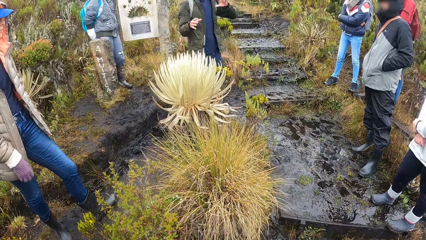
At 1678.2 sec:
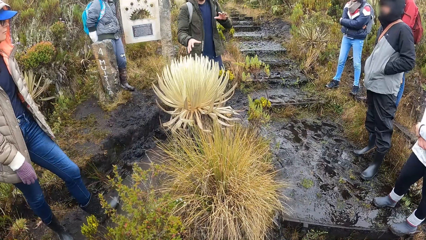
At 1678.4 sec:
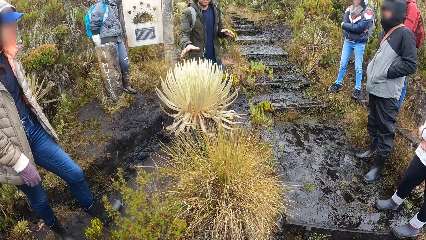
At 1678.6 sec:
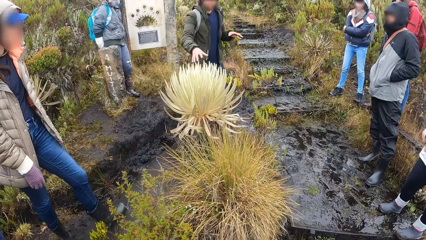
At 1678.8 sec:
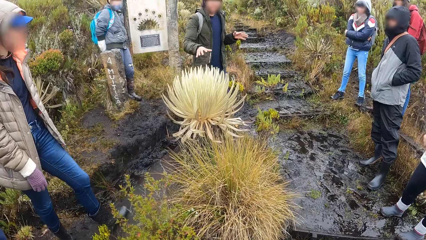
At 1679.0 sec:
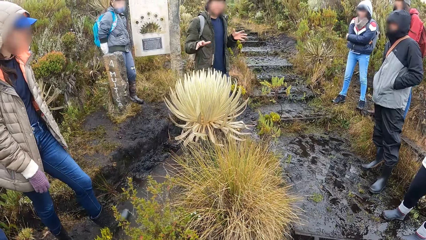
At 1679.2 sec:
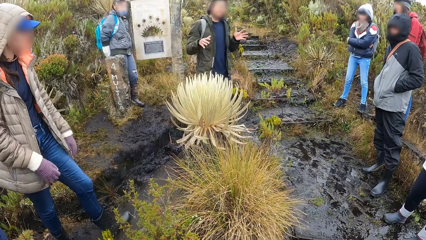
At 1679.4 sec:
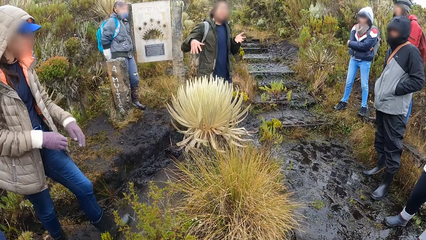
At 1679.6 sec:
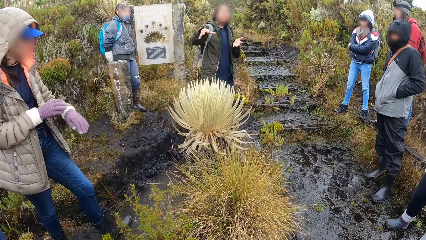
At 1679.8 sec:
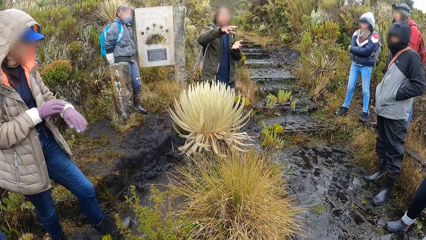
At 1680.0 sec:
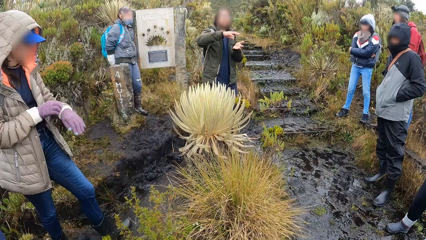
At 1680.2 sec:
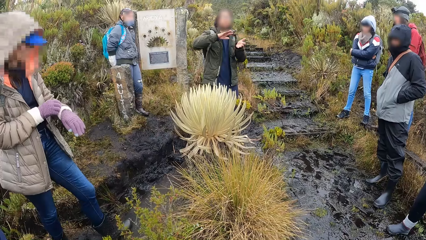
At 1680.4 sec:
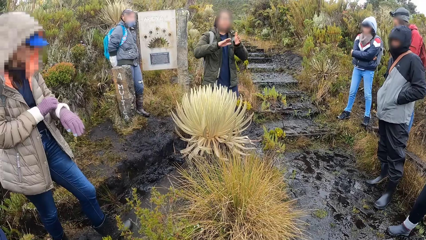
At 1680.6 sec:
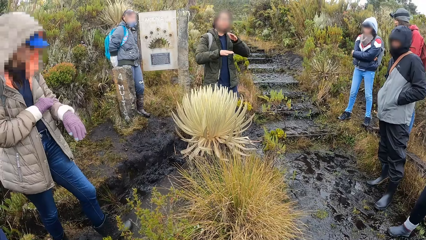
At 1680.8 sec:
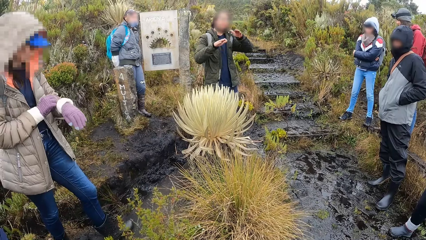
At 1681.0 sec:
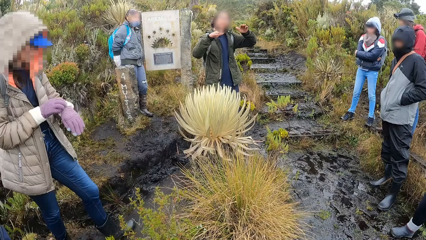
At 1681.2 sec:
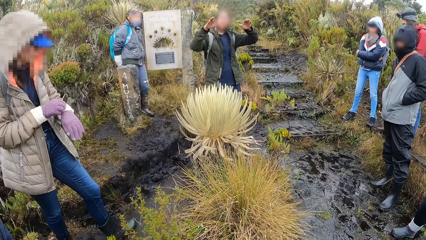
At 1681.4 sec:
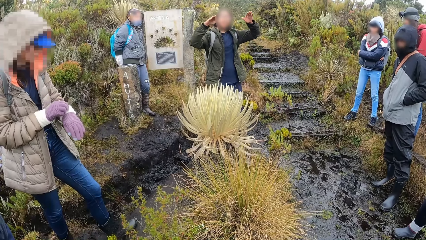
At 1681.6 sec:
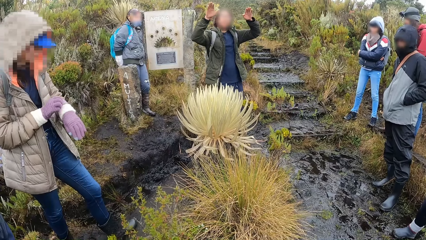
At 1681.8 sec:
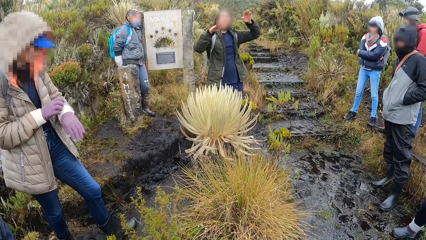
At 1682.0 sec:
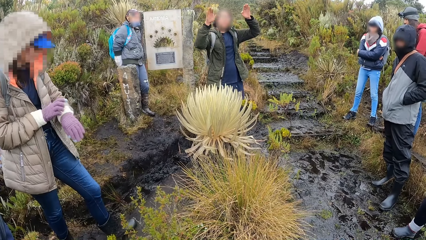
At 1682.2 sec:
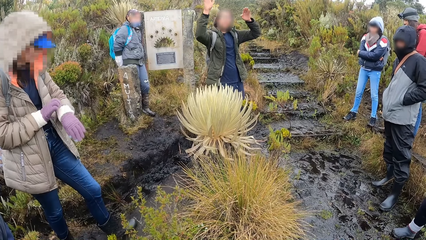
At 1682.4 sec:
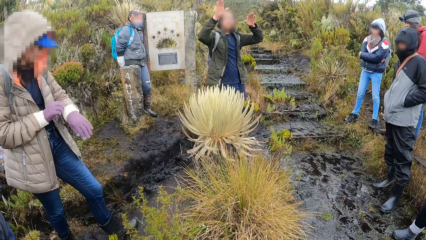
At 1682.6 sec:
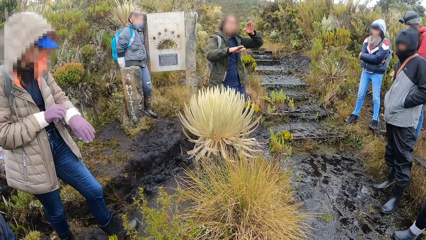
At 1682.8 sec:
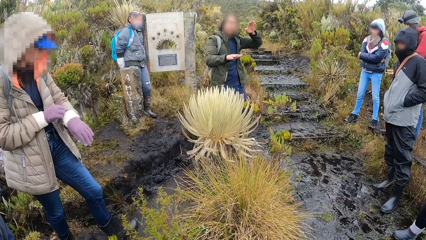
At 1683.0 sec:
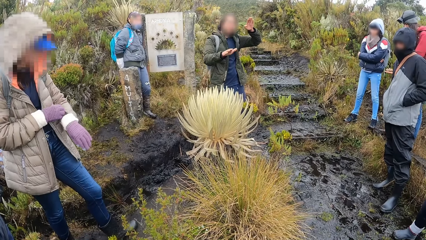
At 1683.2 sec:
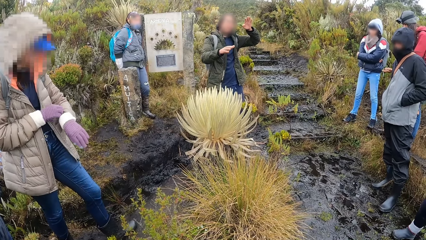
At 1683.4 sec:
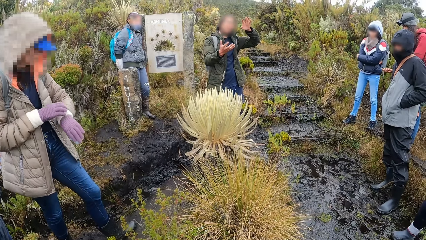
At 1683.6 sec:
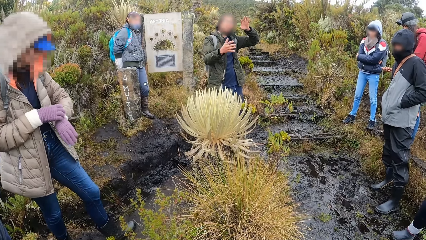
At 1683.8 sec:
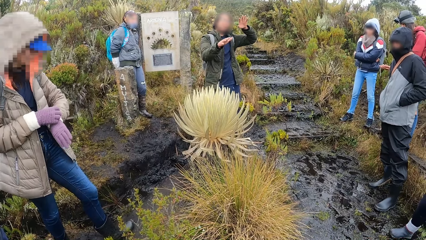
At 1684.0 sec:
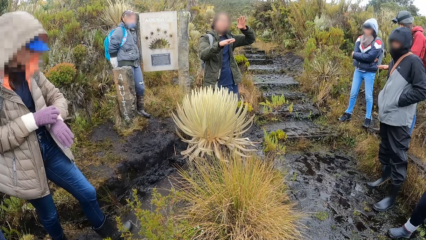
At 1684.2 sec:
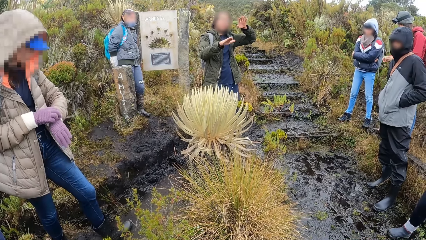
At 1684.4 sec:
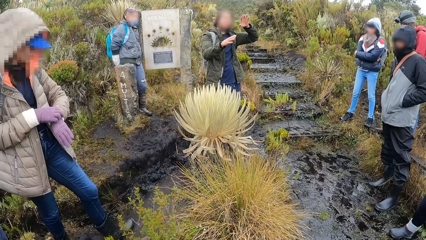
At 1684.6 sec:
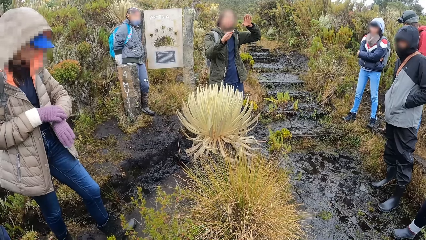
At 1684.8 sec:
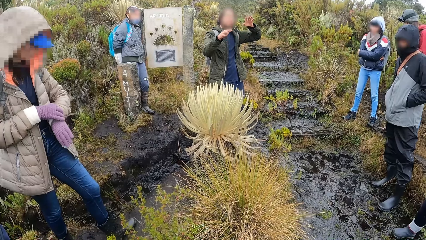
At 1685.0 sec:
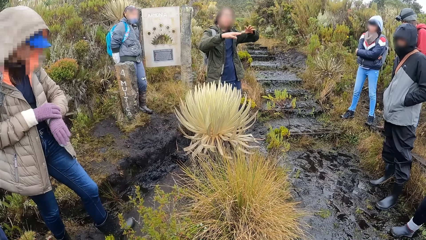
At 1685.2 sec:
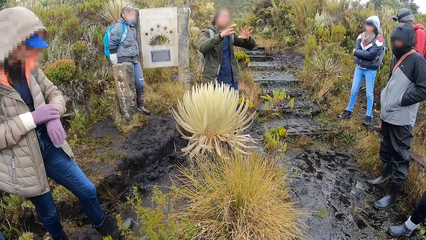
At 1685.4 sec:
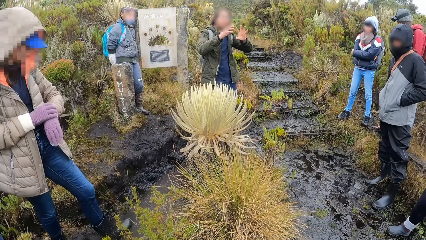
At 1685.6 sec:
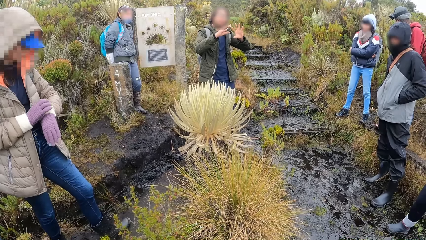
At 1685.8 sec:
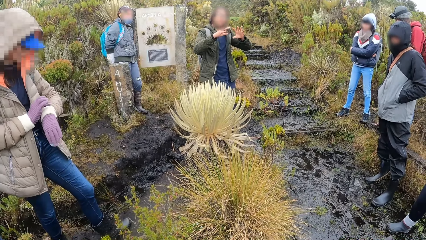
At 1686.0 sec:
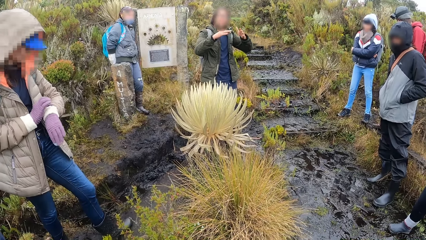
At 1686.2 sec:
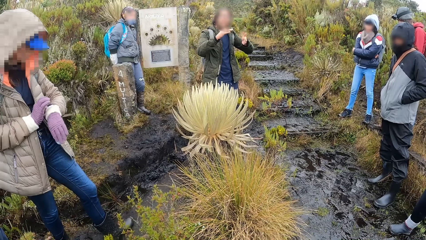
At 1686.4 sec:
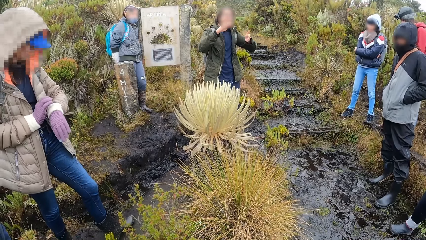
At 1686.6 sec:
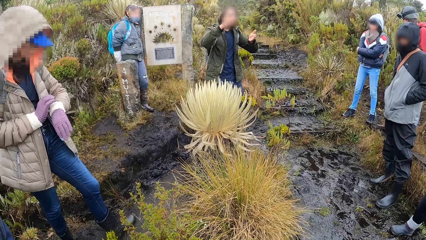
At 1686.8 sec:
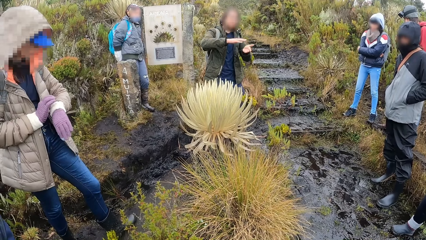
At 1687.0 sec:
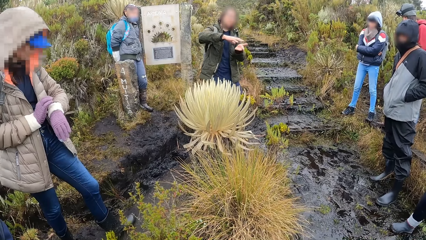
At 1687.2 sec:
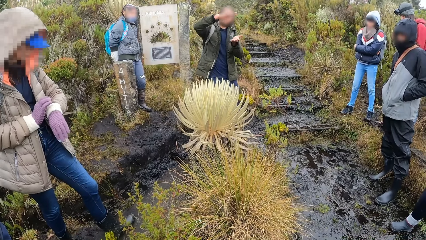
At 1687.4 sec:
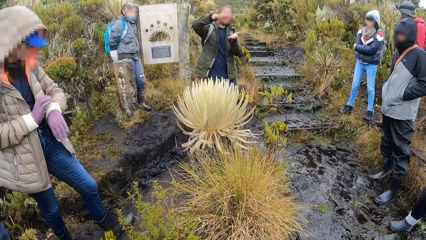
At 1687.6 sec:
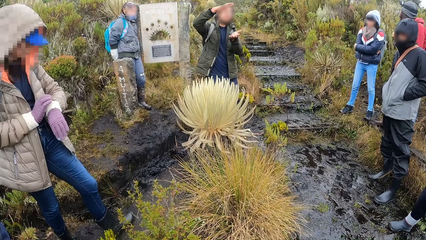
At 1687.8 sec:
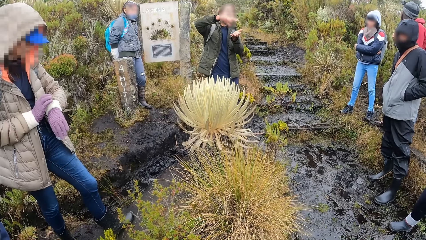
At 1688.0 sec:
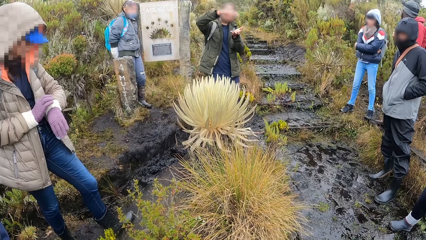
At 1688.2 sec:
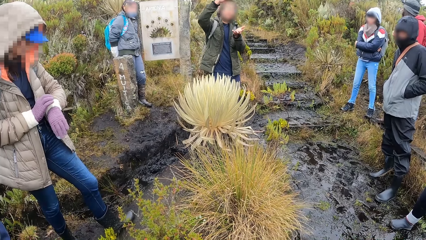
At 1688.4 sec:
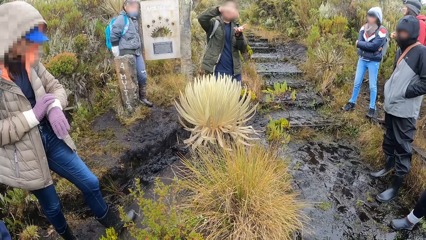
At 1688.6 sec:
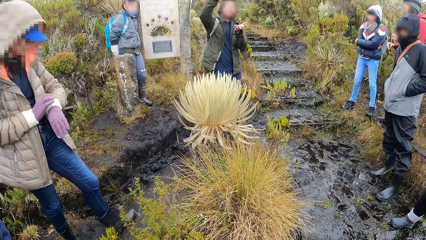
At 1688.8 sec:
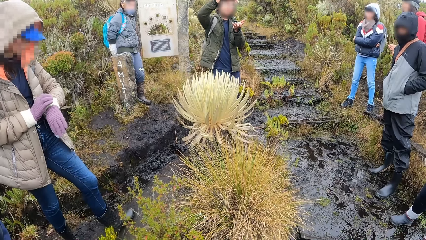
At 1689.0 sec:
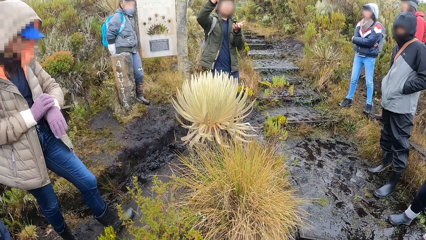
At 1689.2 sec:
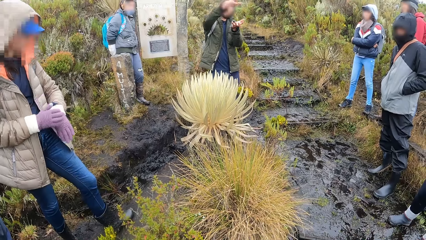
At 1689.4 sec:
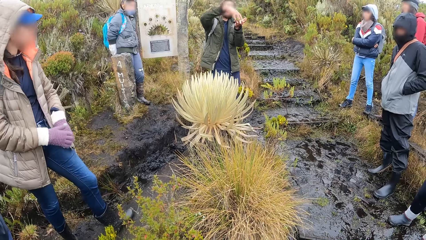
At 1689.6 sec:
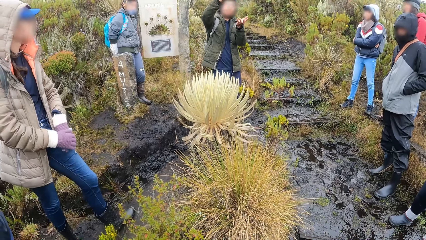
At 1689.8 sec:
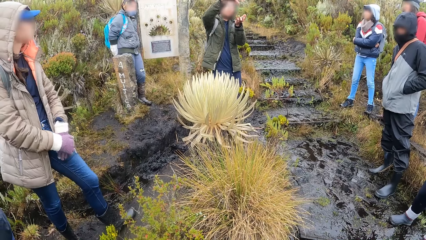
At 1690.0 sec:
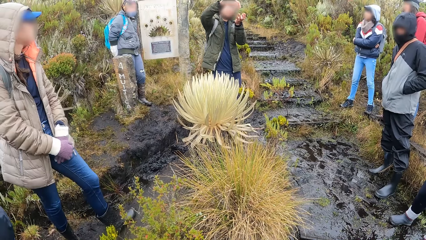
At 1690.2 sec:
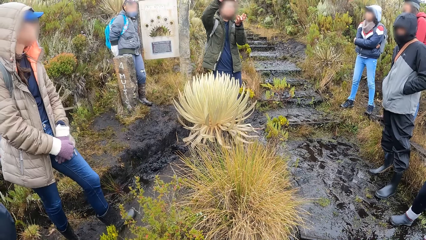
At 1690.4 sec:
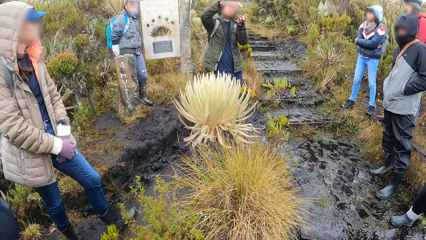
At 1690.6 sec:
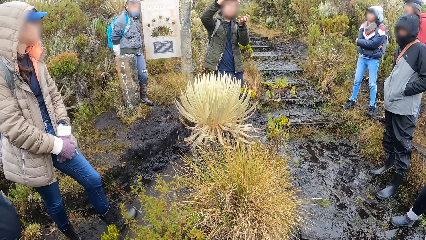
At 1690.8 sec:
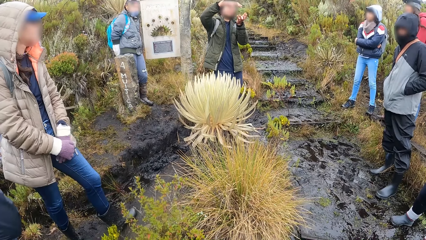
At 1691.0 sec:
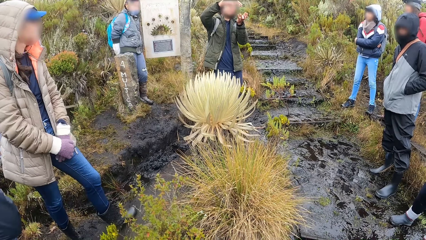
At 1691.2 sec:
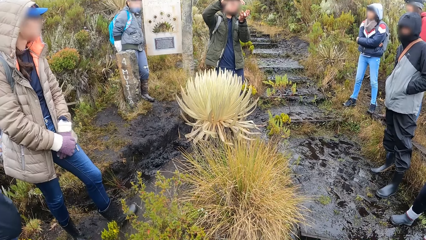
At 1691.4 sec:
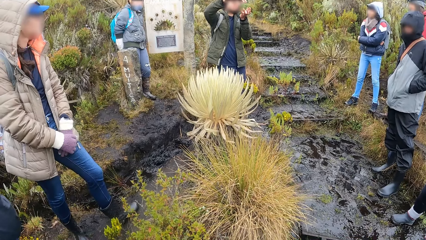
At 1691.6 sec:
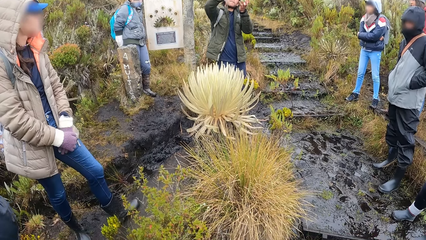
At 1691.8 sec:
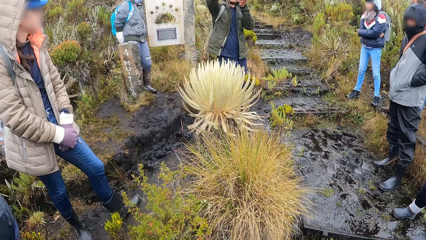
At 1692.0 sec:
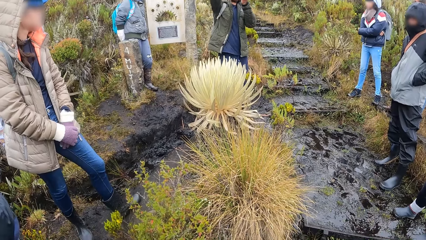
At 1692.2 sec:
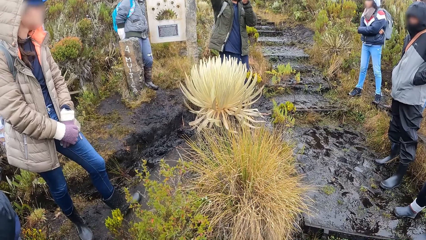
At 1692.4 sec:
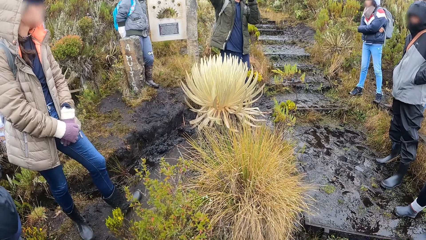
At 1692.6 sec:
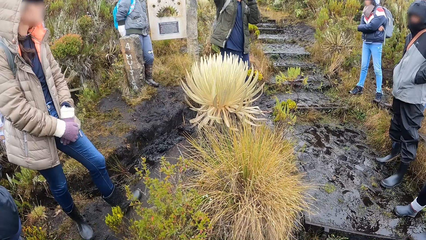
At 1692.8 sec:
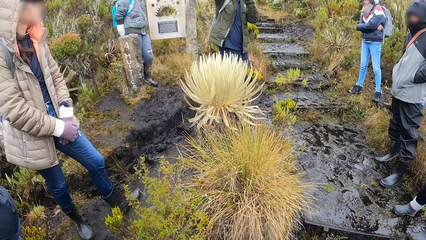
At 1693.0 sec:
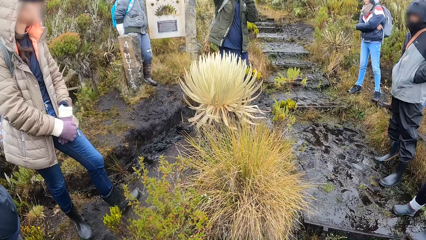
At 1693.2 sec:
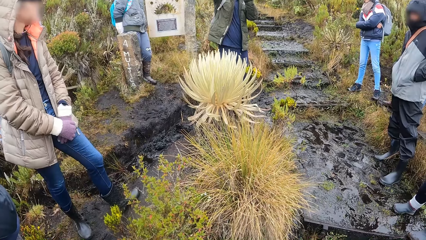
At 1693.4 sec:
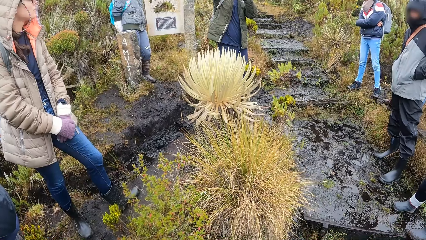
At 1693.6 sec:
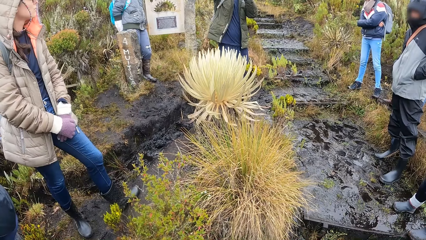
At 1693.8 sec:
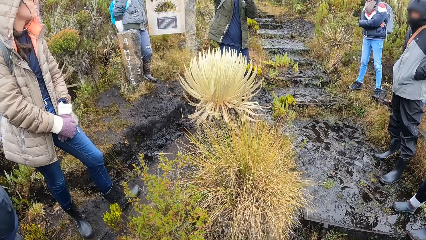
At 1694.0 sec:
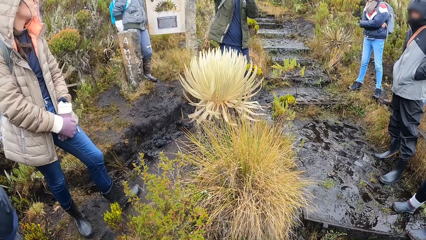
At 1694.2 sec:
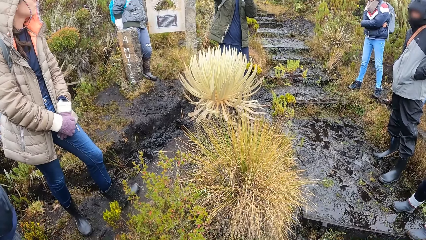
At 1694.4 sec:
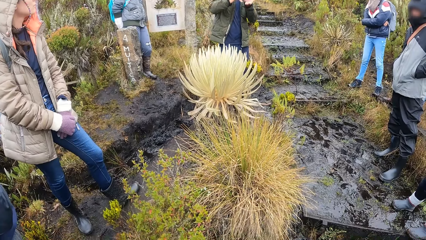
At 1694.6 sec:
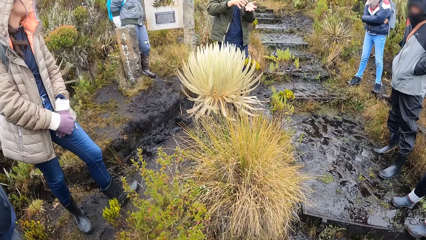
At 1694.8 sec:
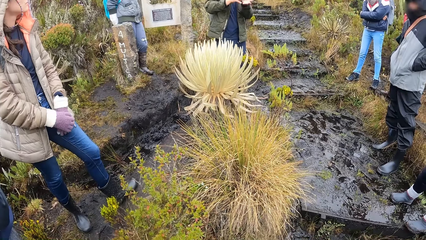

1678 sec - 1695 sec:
The man touches the knap weed with his right hand. The lady dialogues with the camera wearer. A woman adjusts her jacket with her right hand. The woman places both hands on her left lap.
